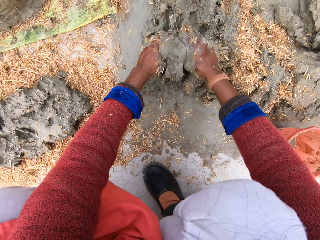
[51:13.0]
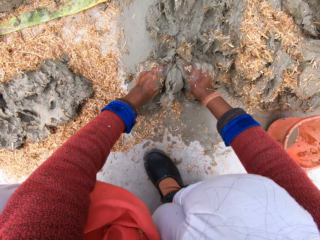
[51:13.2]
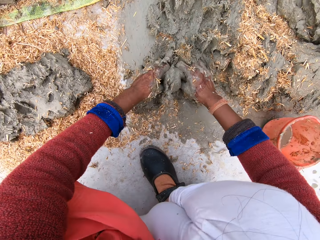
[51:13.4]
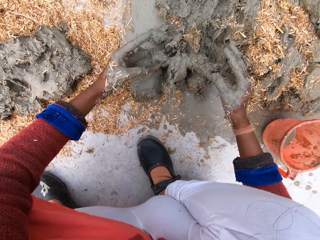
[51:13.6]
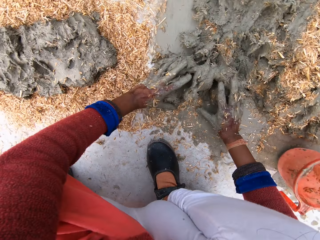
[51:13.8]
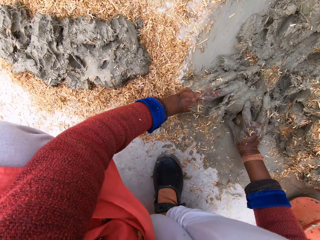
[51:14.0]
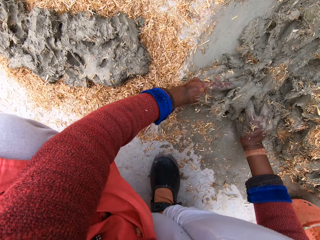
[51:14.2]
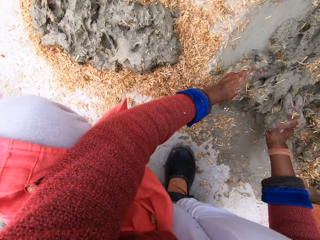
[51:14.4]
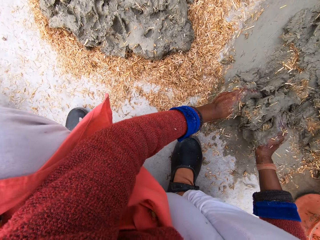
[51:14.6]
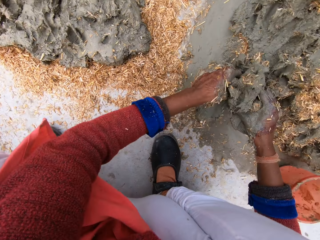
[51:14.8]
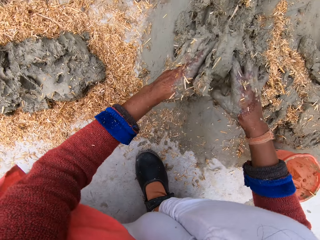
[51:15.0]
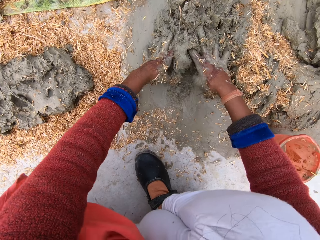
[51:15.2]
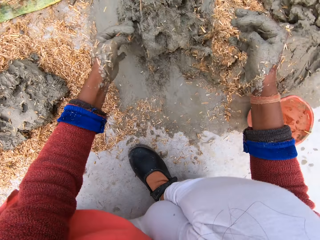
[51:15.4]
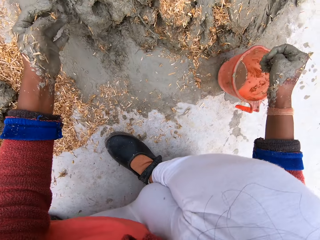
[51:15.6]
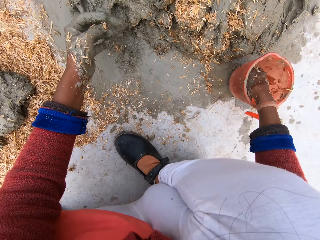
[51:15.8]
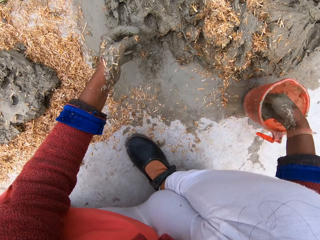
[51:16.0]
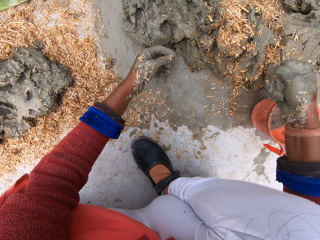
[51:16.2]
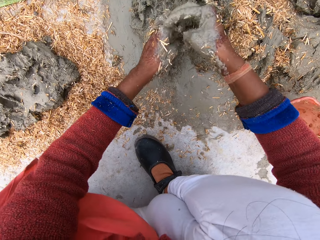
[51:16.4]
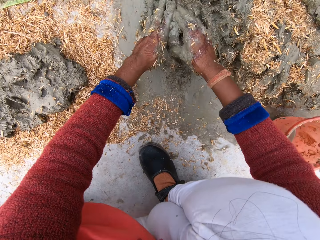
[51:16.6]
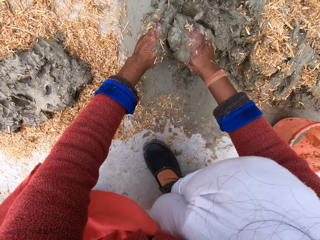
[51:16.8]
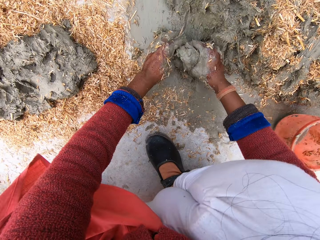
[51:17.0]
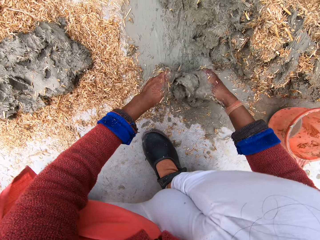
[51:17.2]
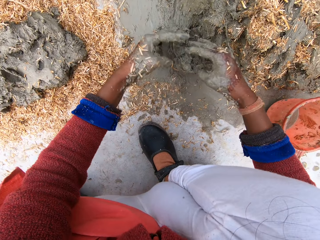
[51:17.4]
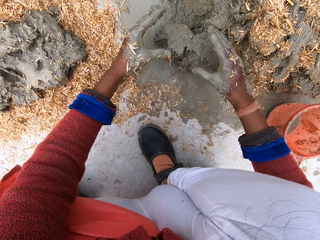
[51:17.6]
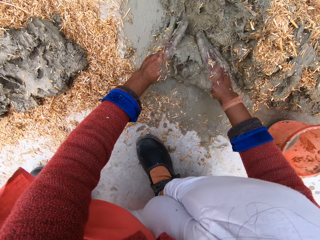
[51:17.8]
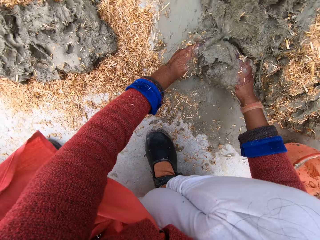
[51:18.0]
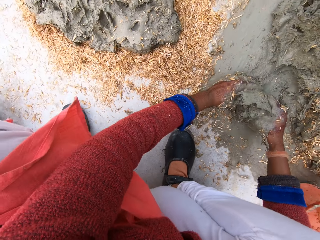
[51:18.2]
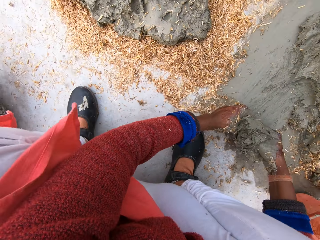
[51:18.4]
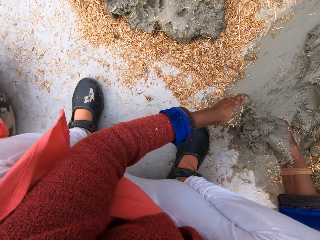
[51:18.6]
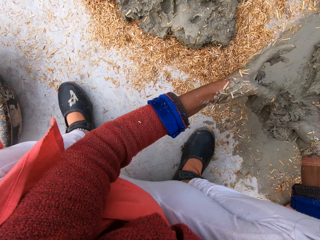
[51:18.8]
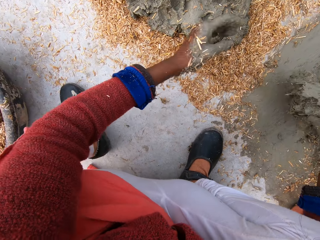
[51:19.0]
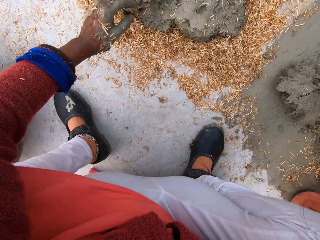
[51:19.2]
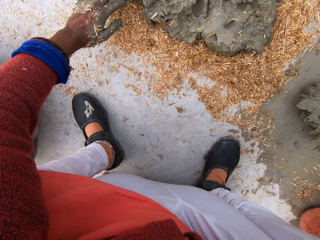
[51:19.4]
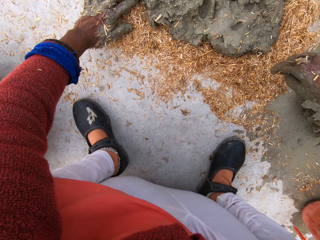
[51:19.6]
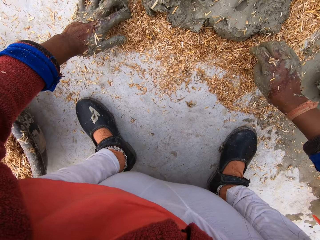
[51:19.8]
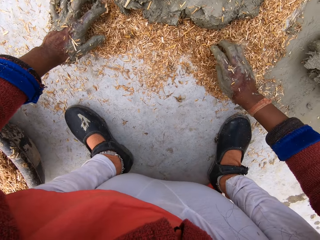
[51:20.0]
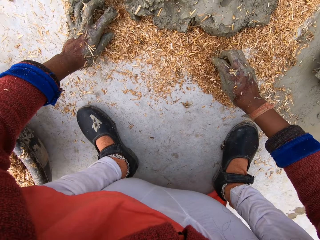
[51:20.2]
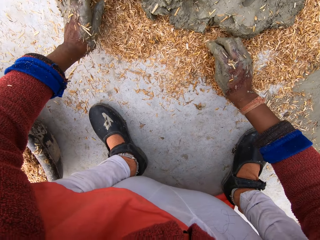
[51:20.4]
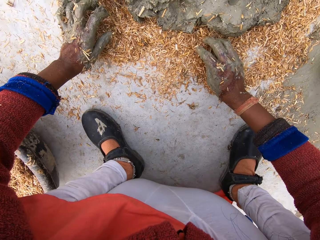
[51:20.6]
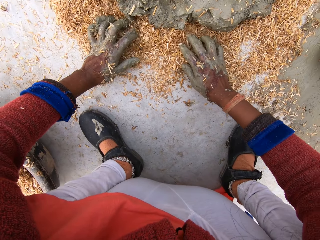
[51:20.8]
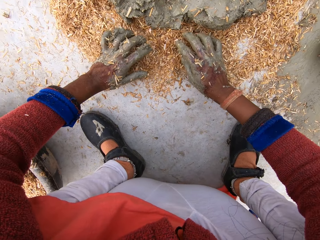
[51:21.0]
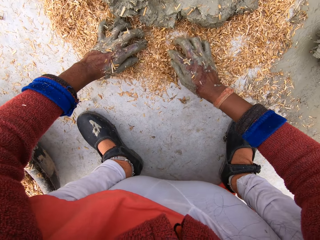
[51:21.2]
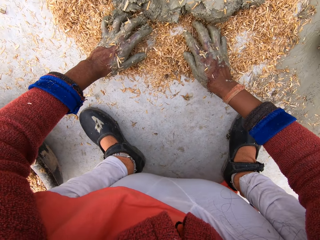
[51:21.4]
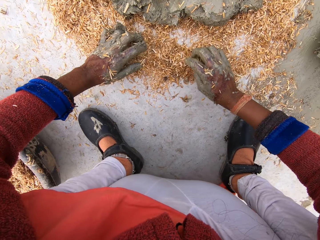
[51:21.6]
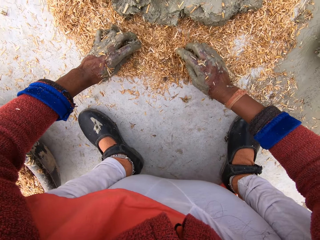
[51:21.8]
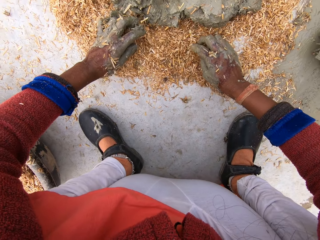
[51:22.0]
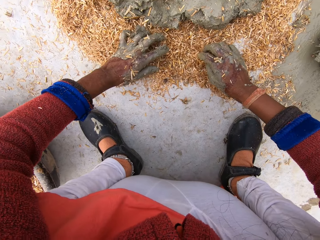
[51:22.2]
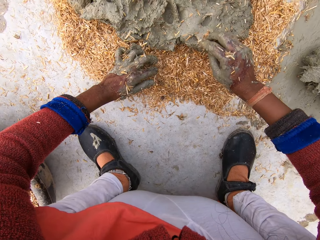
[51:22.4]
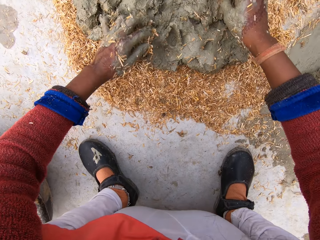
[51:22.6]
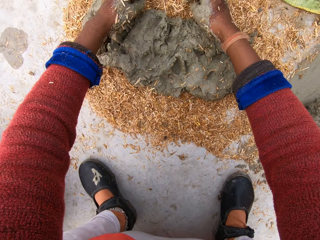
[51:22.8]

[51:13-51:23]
The camera wearer mixes sawdust with clay soil. He mixes the sawdust with the clay soil again. He dips his right hand in the cup of water on the floor. He scoops water from the cup. He pours the water on the clay. He cuts out a portion of clay from the heap of clay. He presses the clay soil. He pulls the clay soil. He adjusts the clay portion. He pulls the clay soil. He drops the clay soil on the ground. He adjusts sawdust on the floor. He spreads the sawdust.

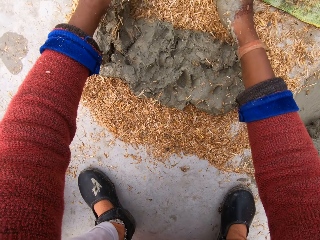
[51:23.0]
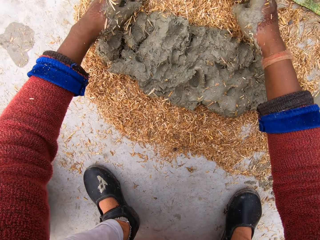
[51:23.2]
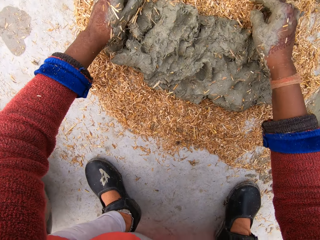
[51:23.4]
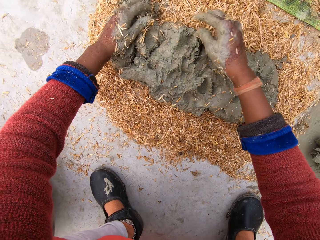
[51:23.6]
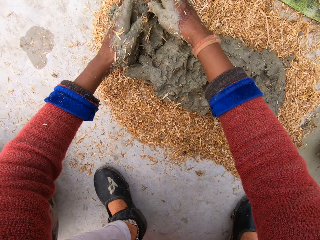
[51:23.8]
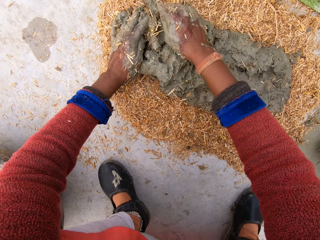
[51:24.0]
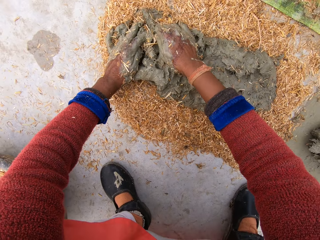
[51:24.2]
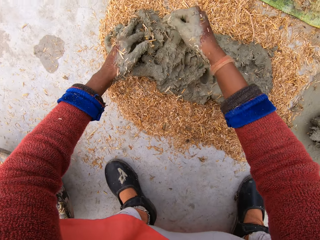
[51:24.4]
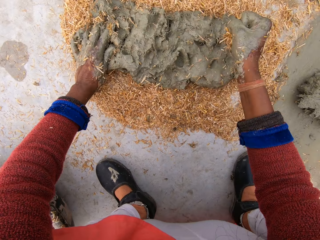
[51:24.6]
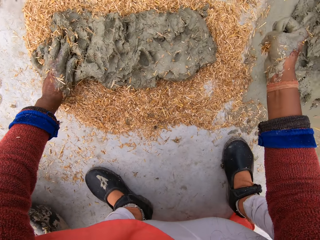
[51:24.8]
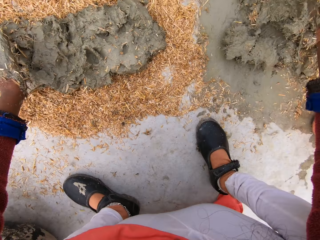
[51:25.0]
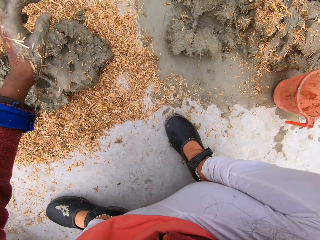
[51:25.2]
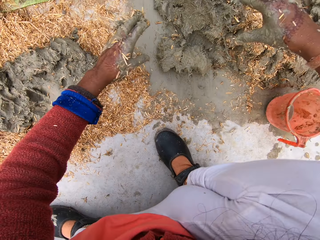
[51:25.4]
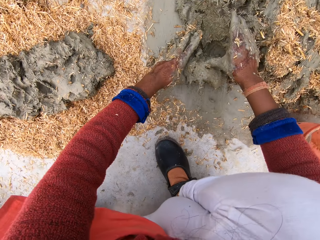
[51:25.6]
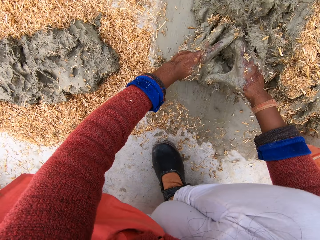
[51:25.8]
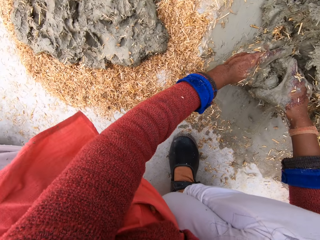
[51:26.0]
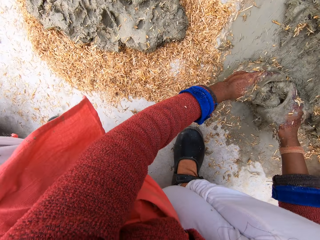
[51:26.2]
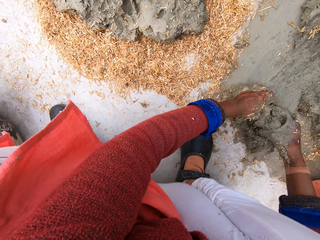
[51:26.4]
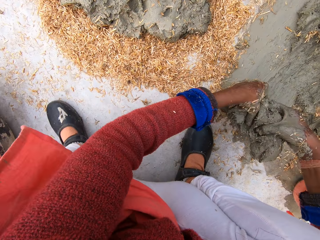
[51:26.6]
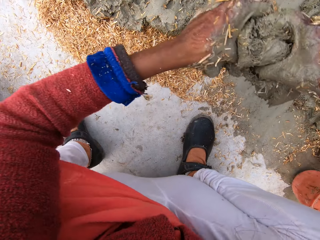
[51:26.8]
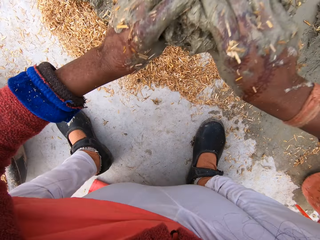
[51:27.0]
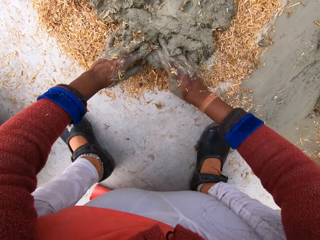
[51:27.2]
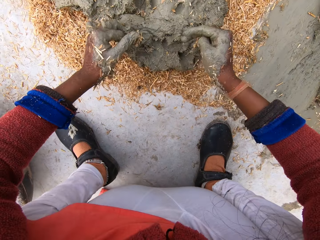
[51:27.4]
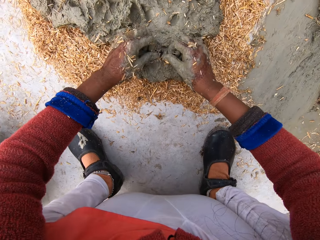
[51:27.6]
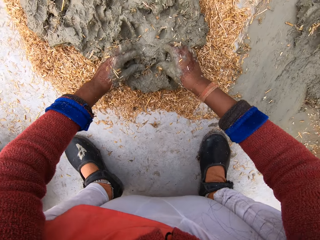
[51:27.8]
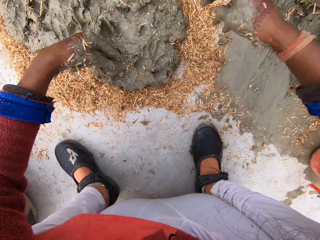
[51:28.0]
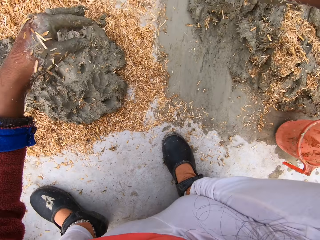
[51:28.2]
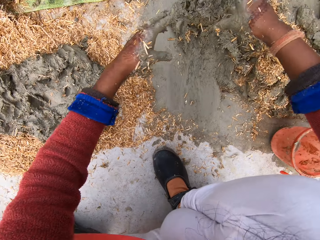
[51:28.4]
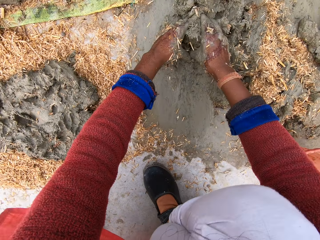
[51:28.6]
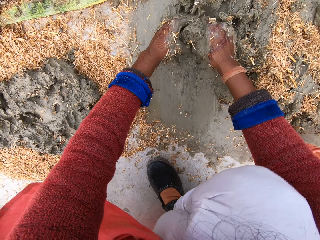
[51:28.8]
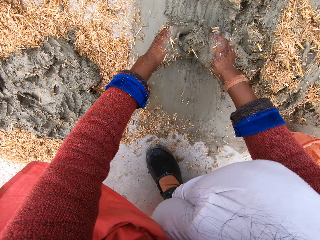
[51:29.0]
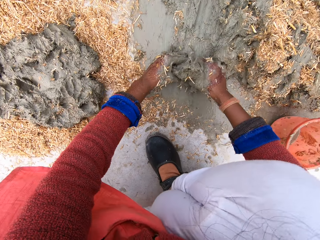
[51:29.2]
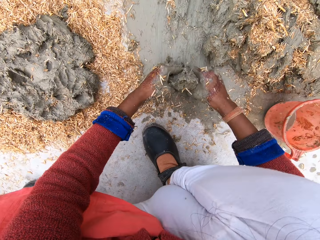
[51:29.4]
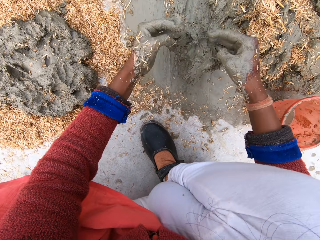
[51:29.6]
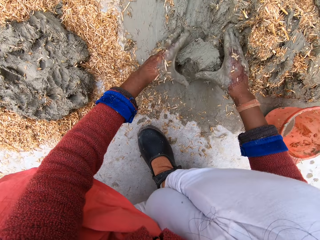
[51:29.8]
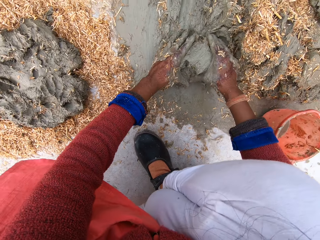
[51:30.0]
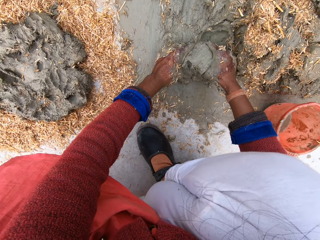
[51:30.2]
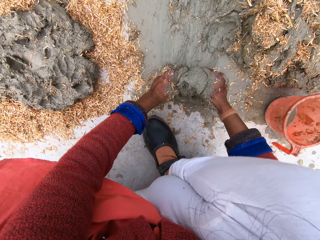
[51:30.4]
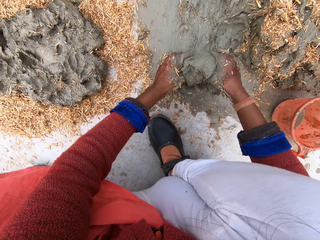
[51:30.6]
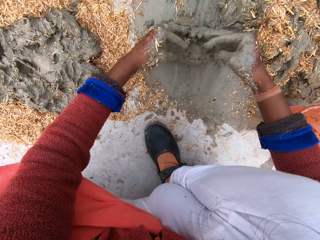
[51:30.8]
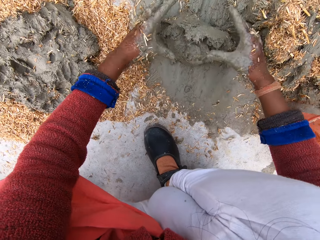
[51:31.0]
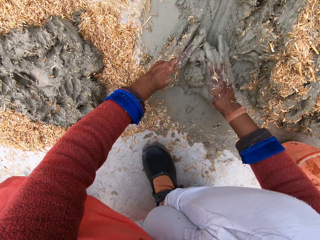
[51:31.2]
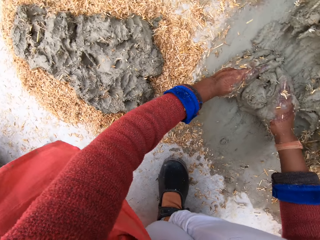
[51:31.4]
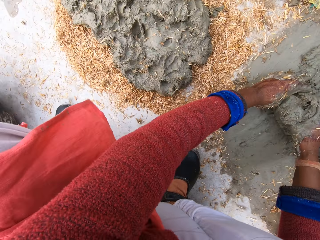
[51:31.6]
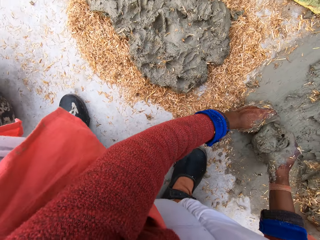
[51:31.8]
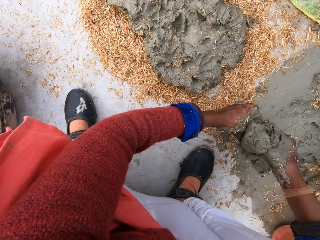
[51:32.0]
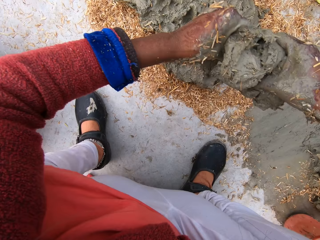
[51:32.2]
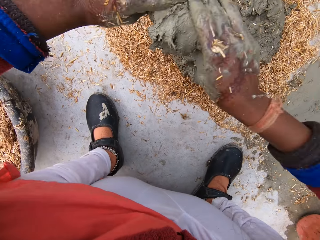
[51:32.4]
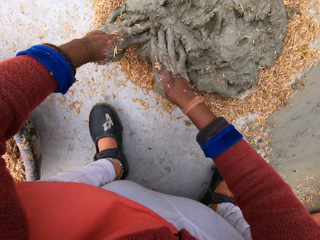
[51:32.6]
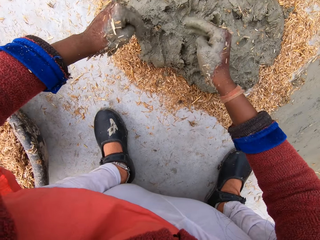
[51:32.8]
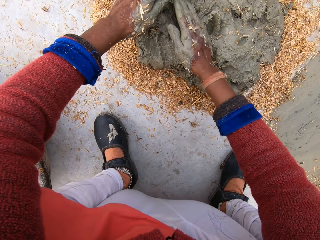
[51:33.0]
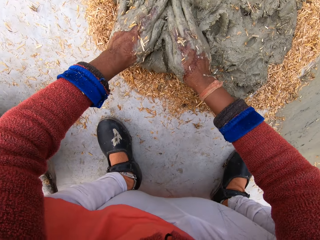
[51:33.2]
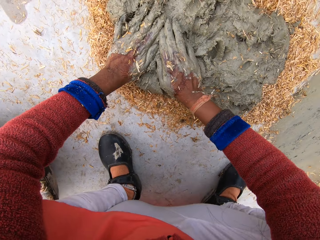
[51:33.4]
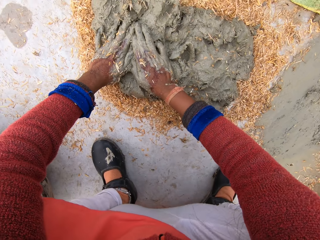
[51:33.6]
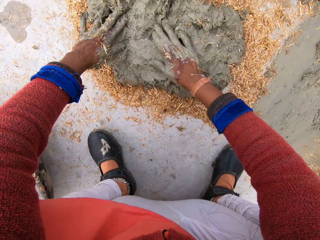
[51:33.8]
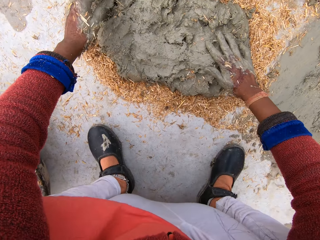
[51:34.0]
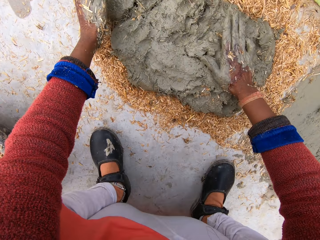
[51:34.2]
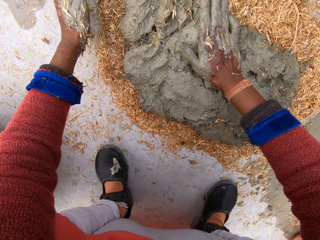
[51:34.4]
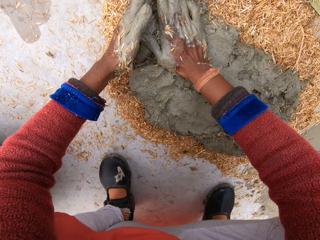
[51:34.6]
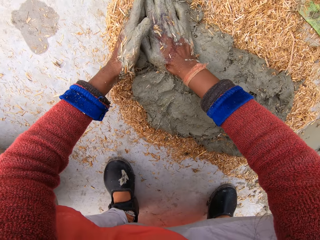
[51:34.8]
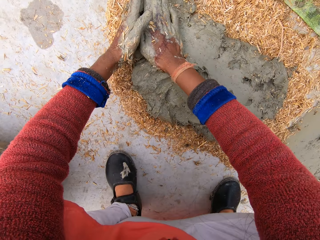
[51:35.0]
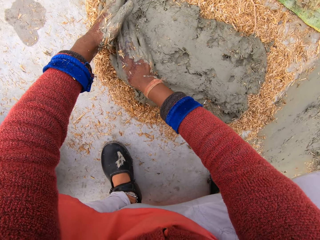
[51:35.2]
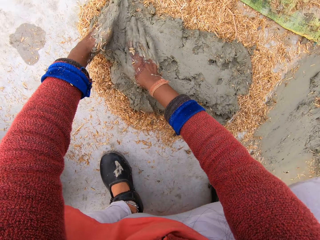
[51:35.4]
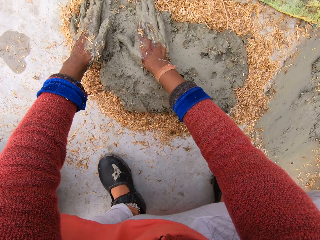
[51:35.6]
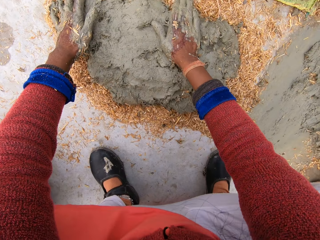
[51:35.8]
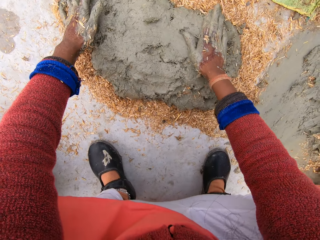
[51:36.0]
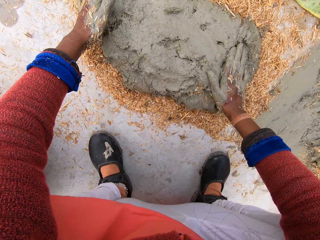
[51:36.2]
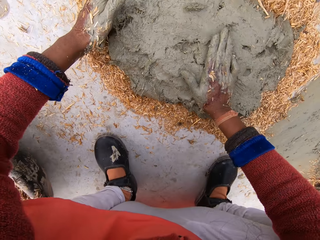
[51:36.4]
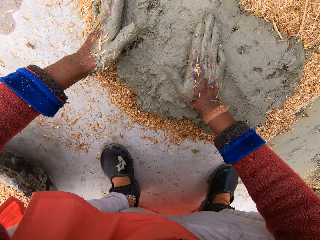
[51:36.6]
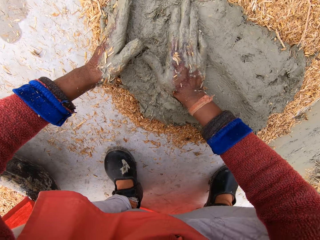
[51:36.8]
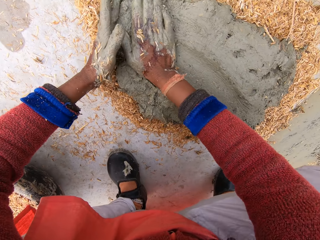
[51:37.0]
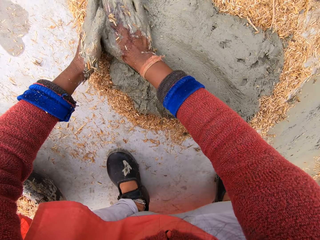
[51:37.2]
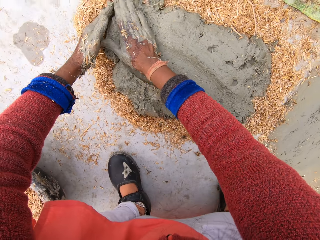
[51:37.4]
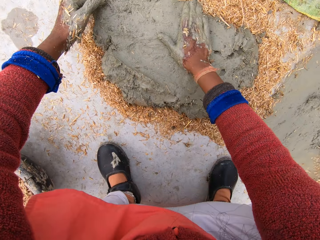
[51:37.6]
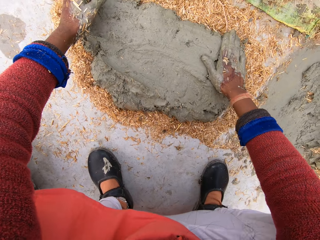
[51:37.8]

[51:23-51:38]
The camera wearer spreads sawdust. They press clay soil. They pick up the clay portion. They drop the clay on the sawdust and press the clay on the sawdust. They cut out a portion of clay from the heap of clay. They adjust the clay portion. They pull the clay soil. They pull the clay soil again. They pick the clay portion. They drop the clay portion on the sawdust and press the clay on the sawdust. They wipe a hand across the clay soil. They wipe a hand across the clay soil again. They press the clay soil.
